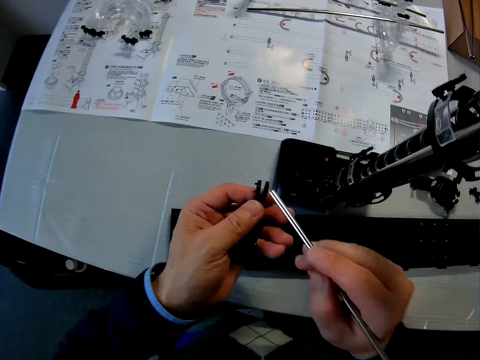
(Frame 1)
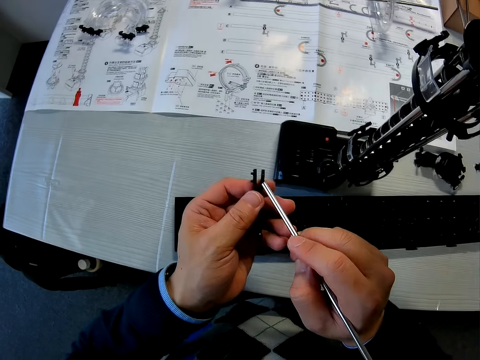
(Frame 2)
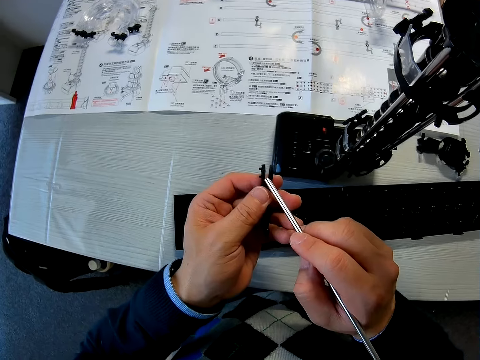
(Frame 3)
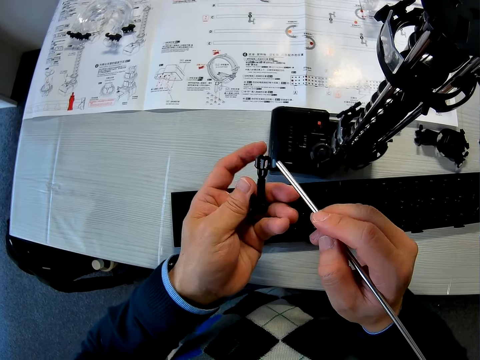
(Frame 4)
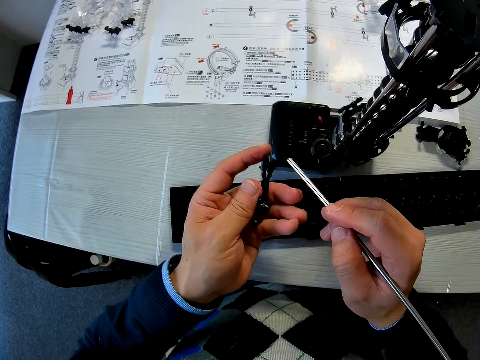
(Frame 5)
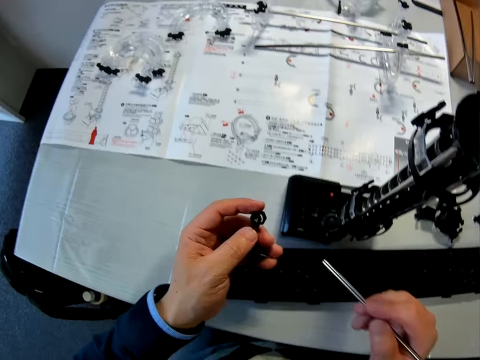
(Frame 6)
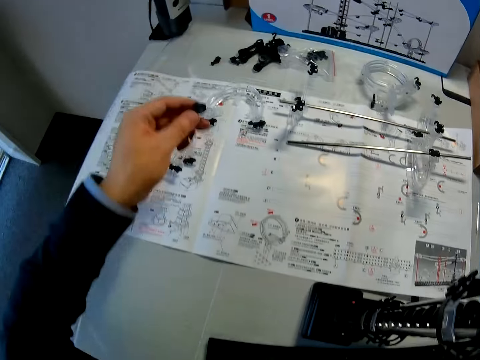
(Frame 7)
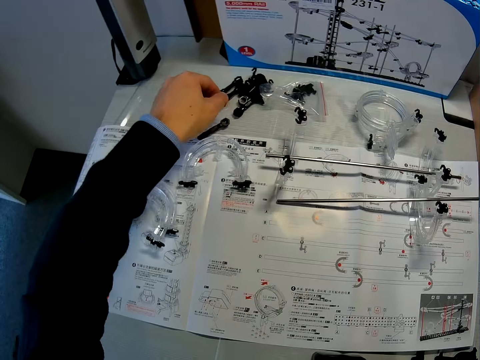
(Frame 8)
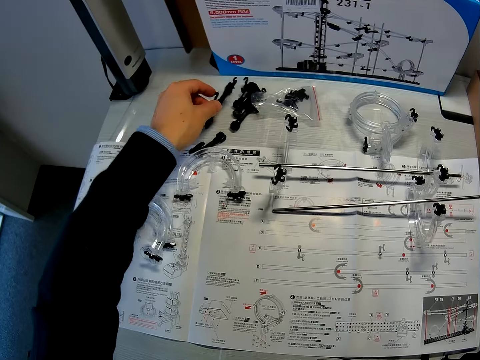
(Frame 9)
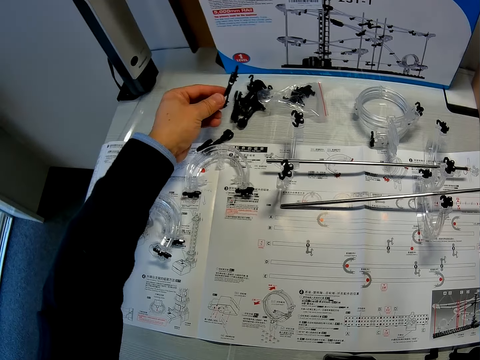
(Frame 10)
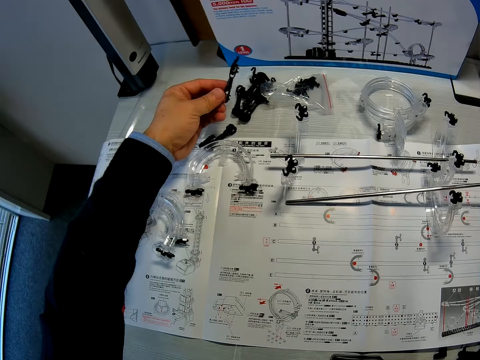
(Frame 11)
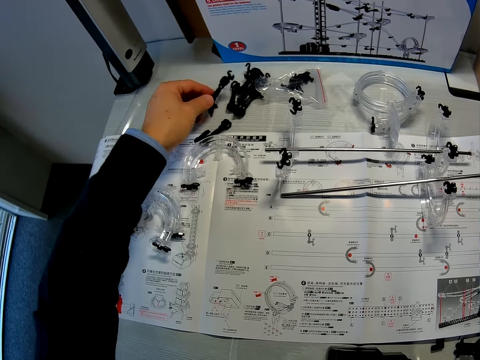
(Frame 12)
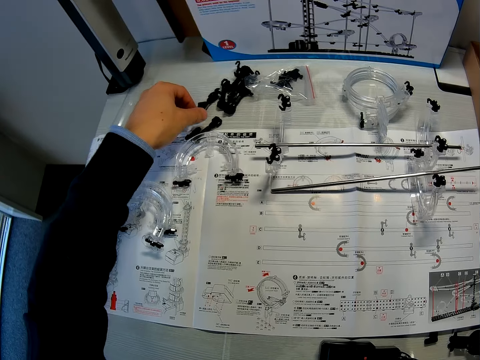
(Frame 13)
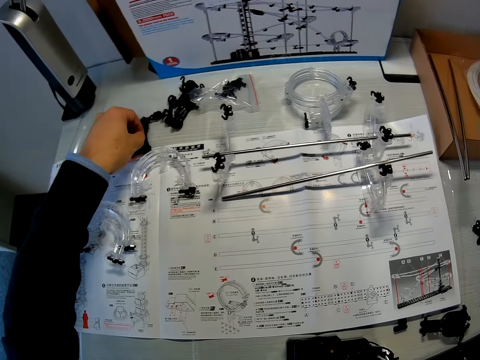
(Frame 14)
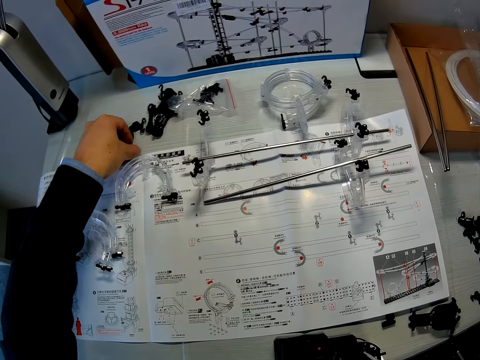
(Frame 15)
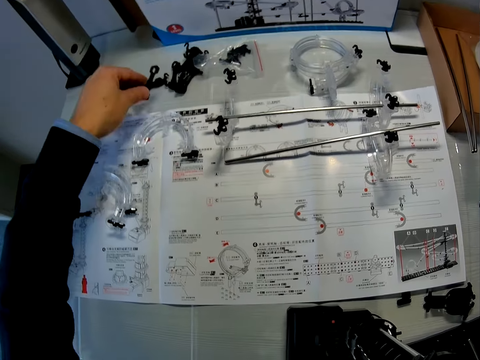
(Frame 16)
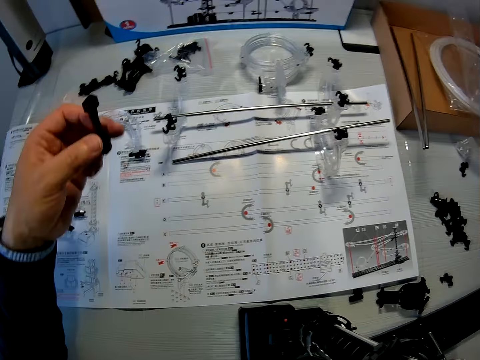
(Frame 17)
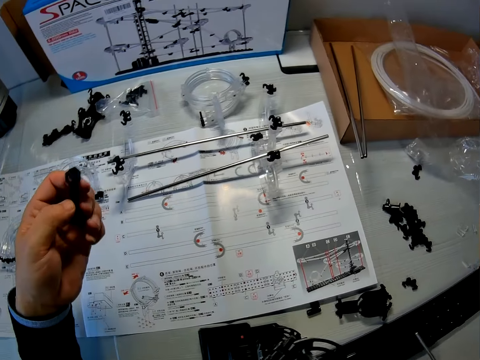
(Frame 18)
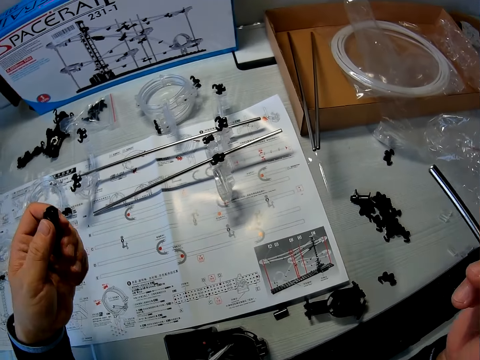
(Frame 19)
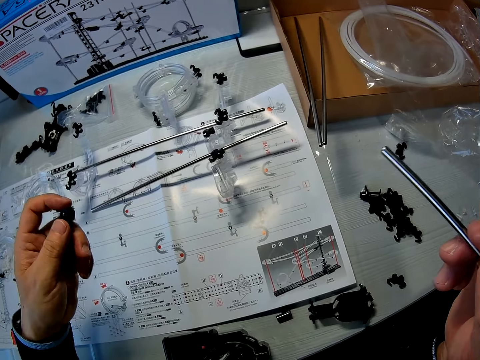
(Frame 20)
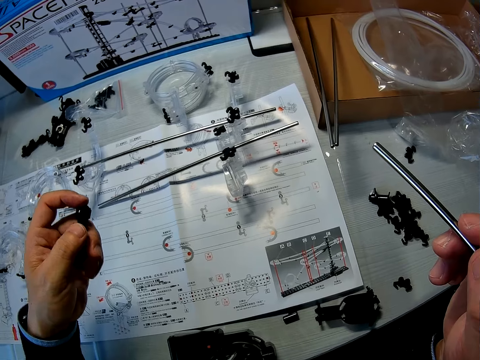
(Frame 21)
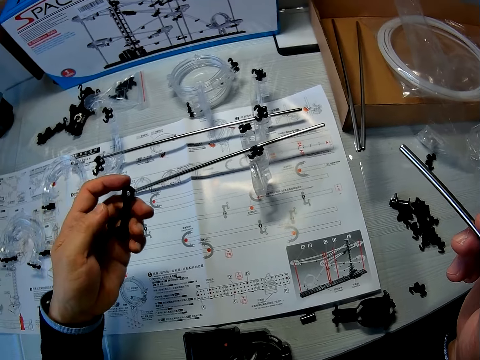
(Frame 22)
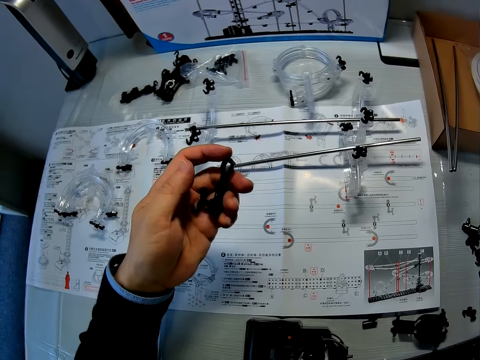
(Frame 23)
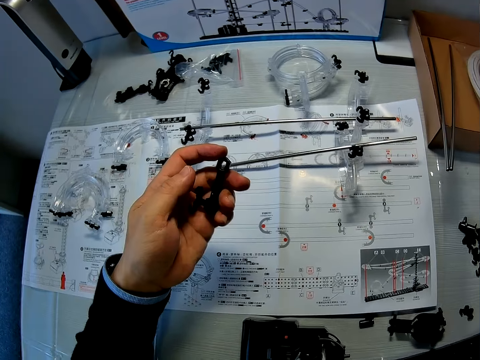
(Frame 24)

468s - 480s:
The camera wearer connects the space rail pieces. He touches the shaft to the coupled Marble roller coaster pieces in his hand. He drops the coupled Marble roller coaster pieces on the table and picks up the coupled Marble roller coaster pieces from the table. He checks the coupled Marble roller coaster pieces in his left hand. He drops the coupled Marble roller coaster pieces on the table and picks up the coupled Marble roller coaster pieces from the table. He checks the coupled Marble roller coaster pieces in his left hand. He looks at the manual.

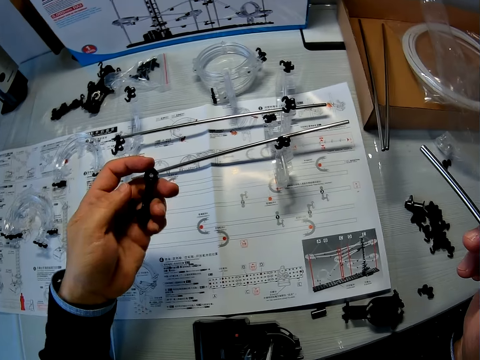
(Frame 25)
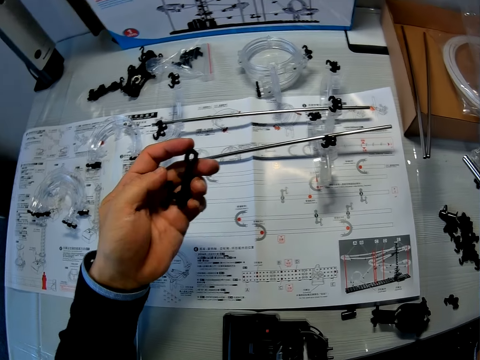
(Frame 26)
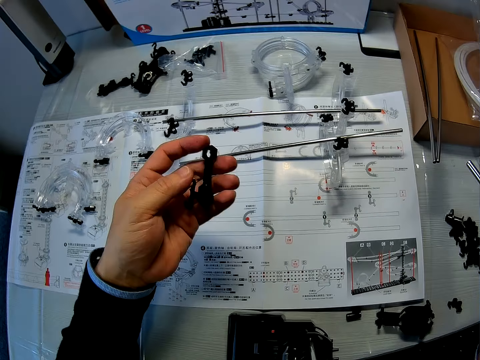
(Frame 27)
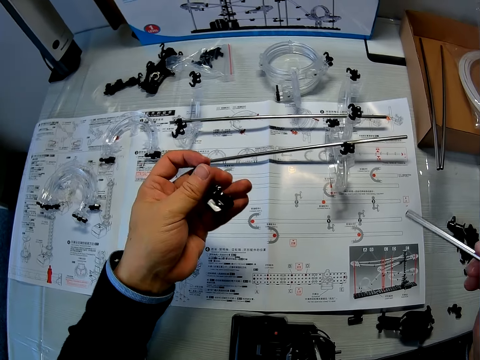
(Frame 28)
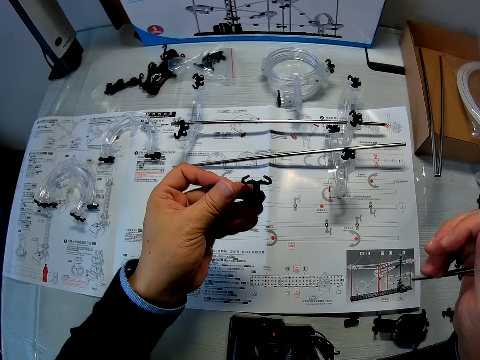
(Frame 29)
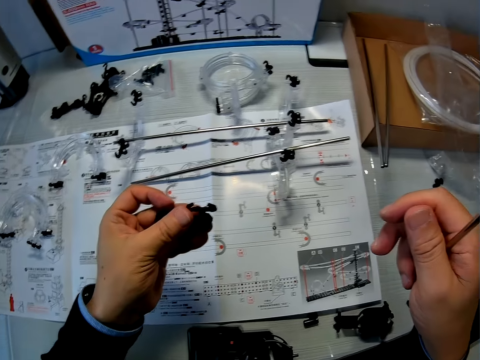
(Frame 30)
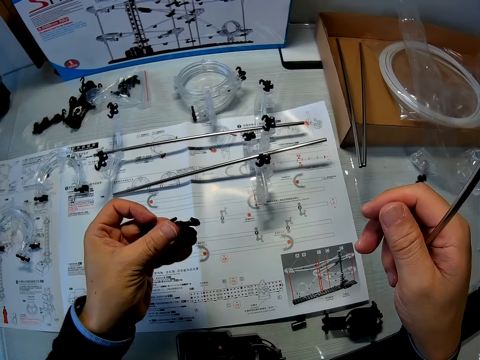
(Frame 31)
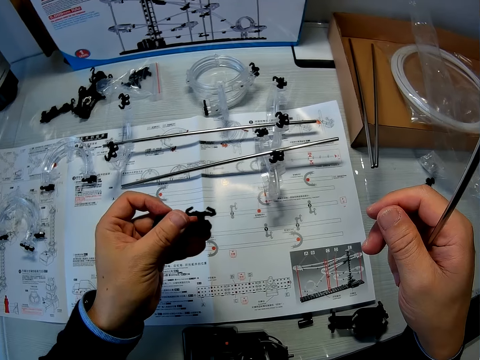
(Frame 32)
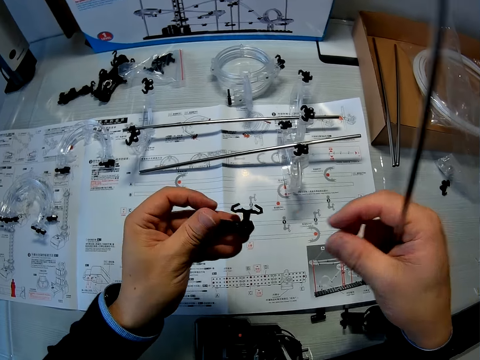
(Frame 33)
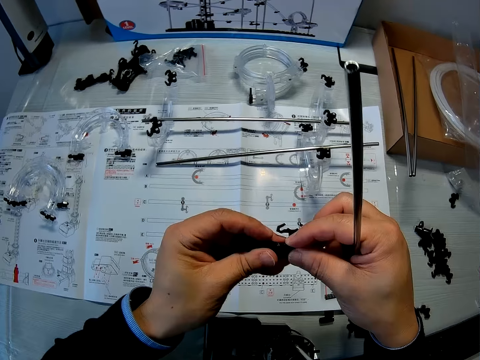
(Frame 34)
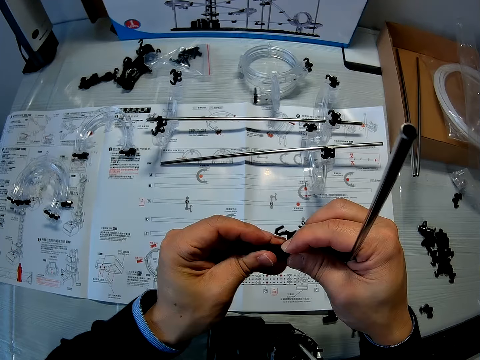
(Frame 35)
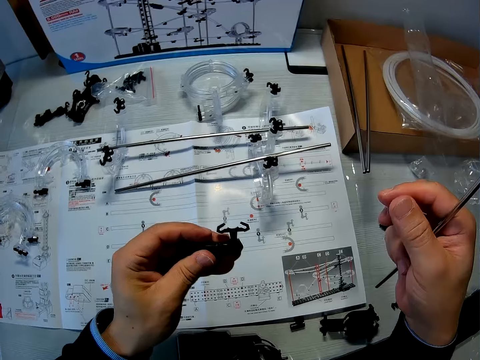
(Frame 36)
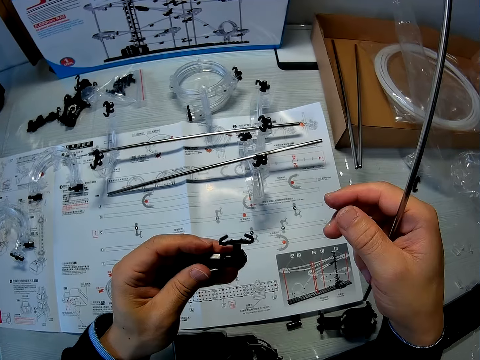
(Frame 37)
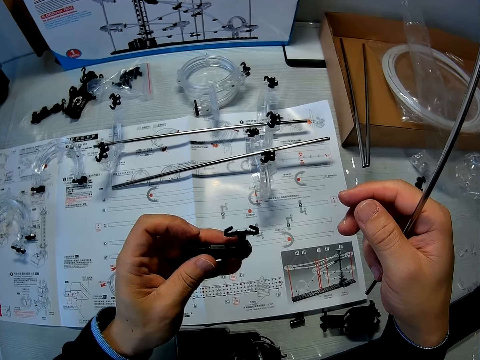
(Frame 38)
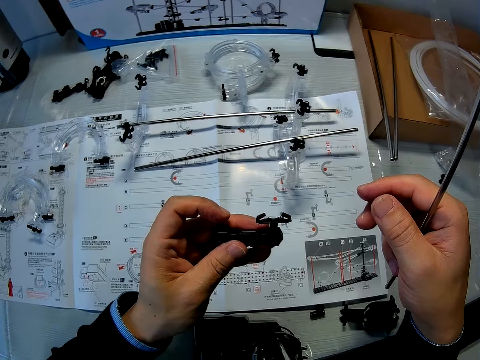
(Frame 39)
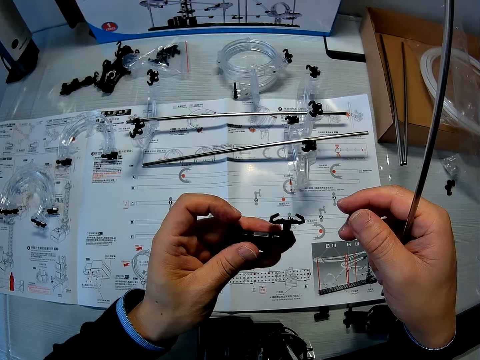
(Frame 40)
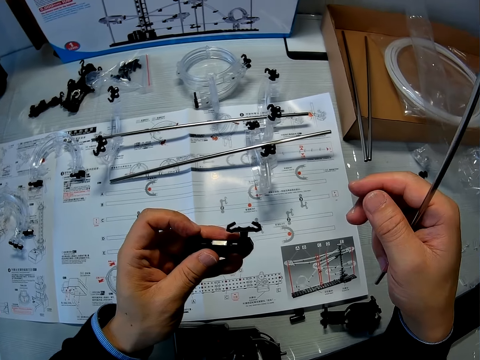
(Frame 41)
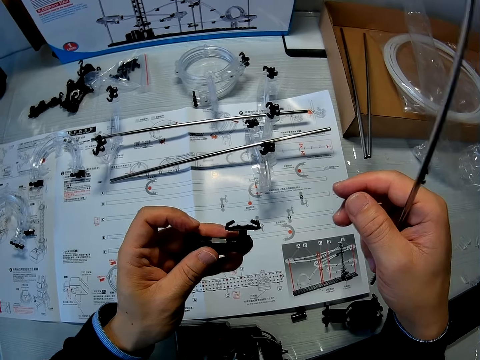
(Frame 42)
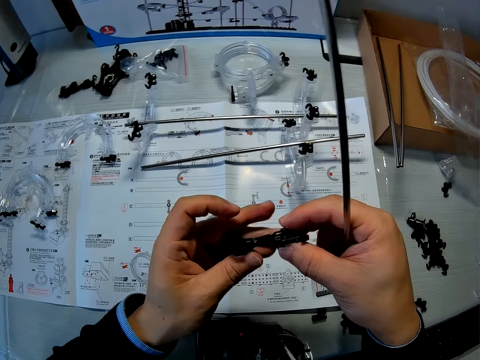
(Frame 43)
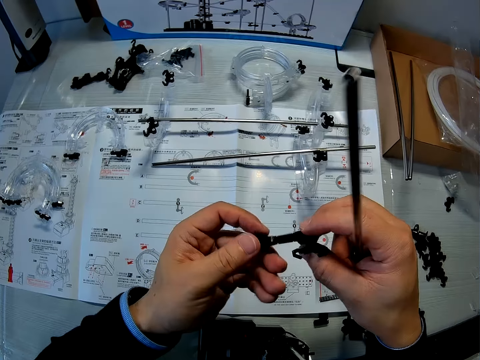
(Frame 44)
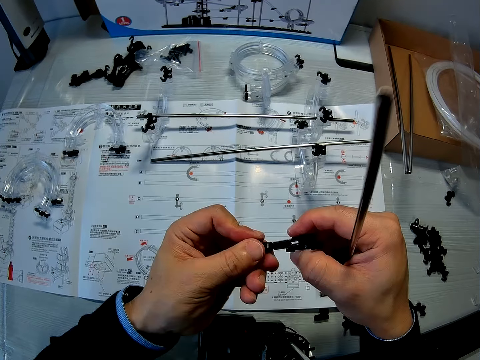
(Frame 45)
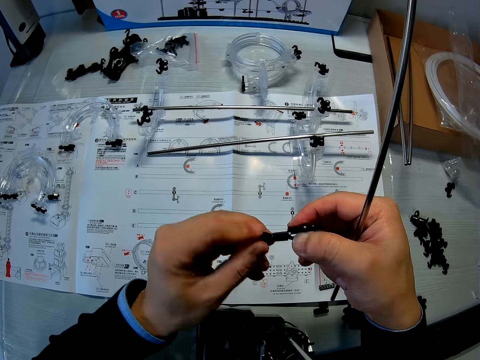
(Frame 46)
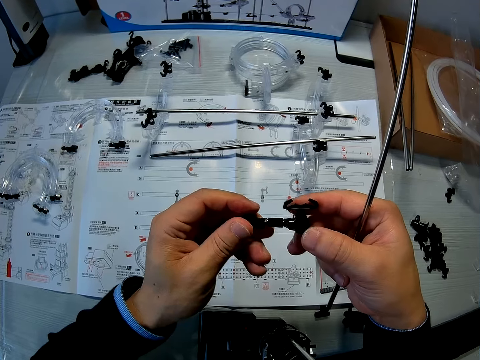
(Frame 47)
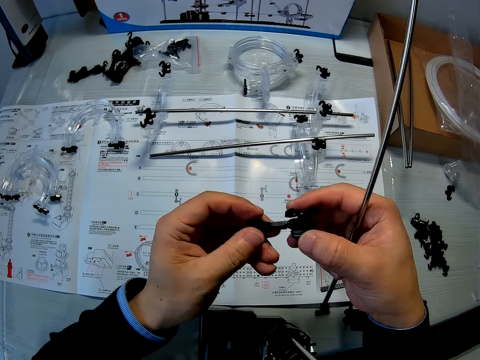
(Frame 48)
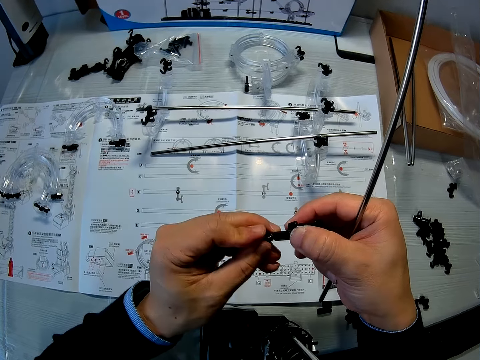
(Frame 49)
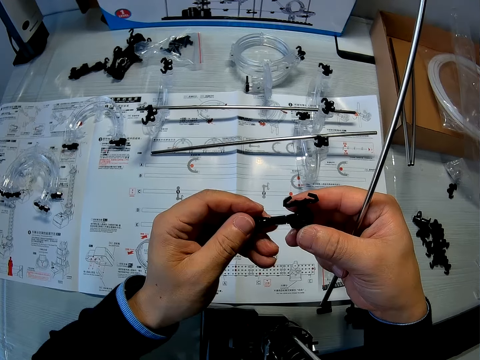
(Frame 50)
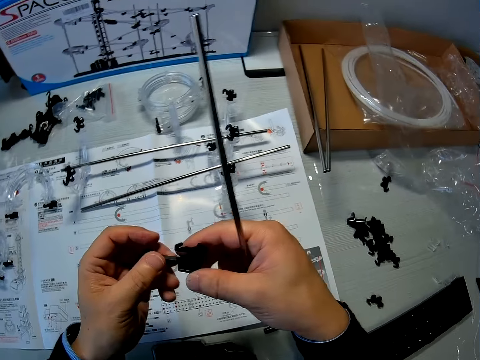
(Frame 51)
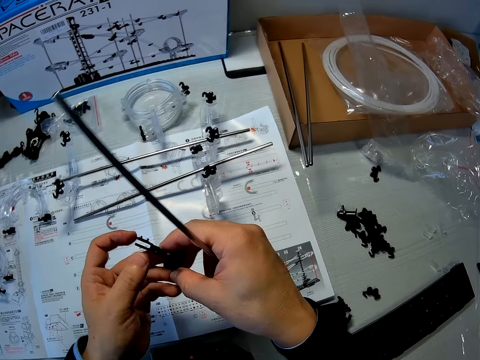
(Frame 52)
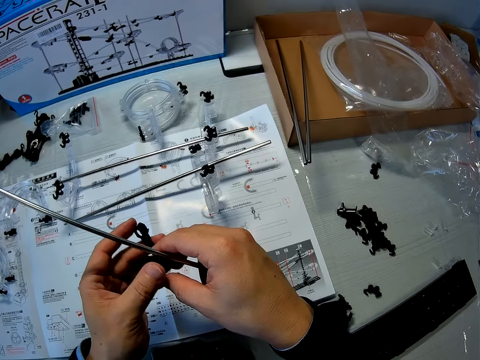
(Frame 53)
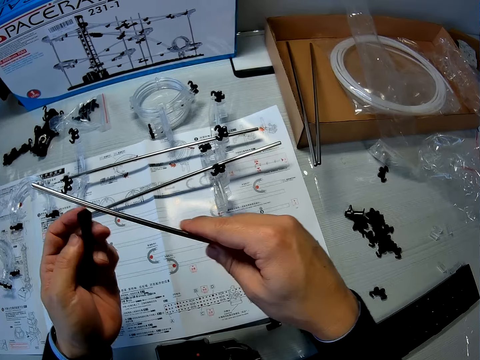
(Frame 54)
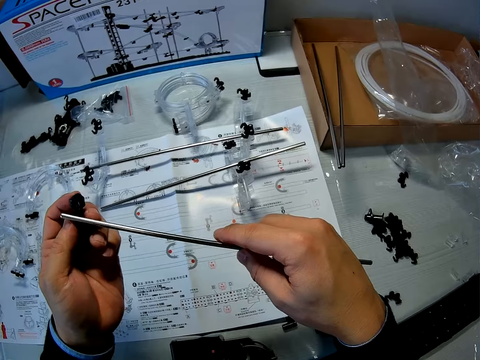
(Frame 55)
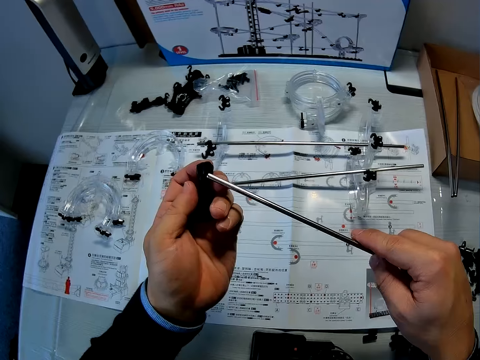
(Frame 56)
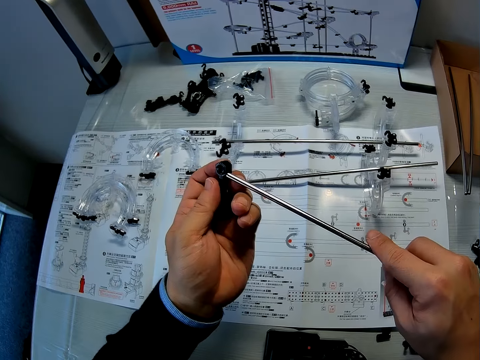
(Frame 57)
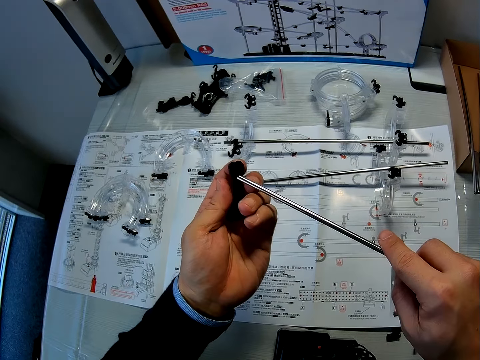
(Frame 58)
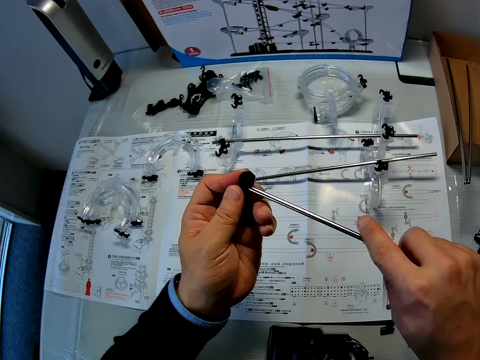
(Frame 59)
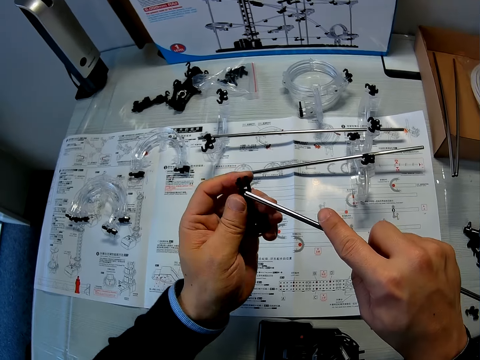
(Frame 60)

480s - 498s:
The camera wearer looks at the space rail piece. He touches the space rail piece. He looks at the manual. He examines the space rail piece. He passes the space rail piece to the left hand. He connects the space rail pieces. He fixes the shaft into the coupled Marble roller coaster pieces in his hand.
